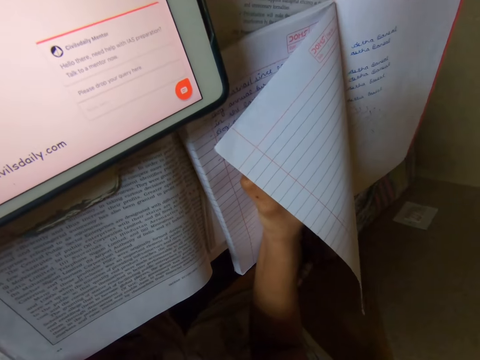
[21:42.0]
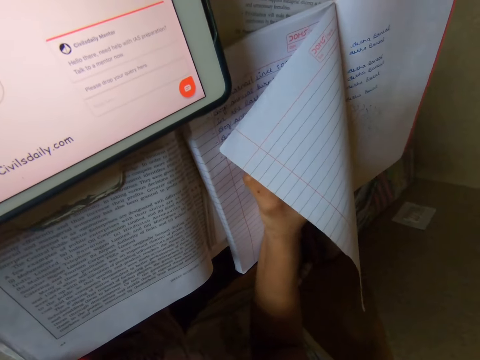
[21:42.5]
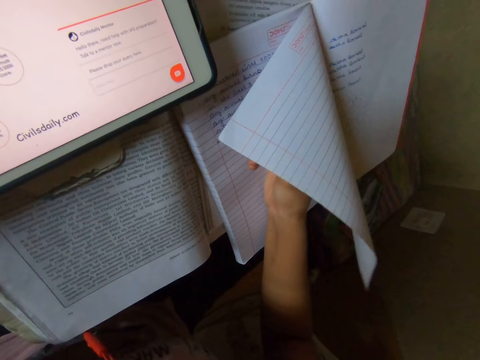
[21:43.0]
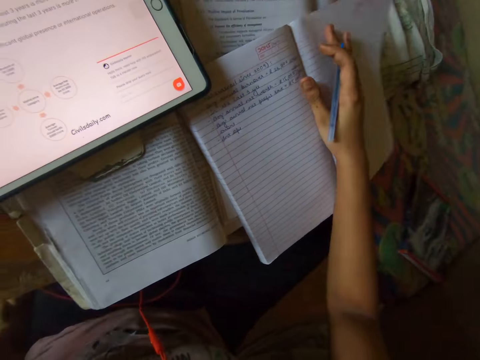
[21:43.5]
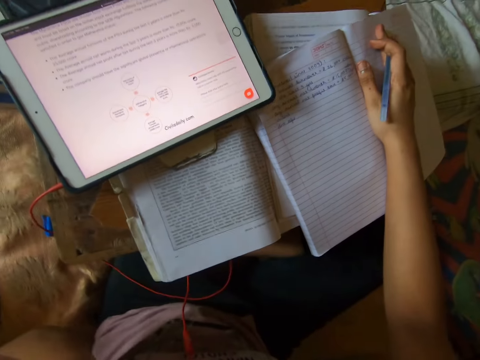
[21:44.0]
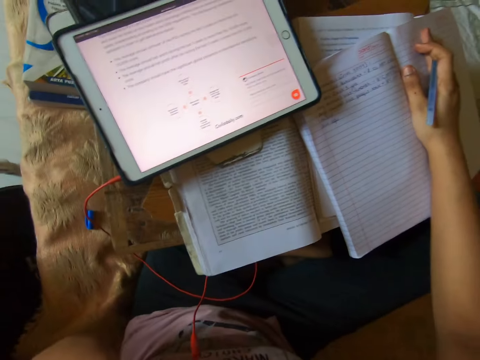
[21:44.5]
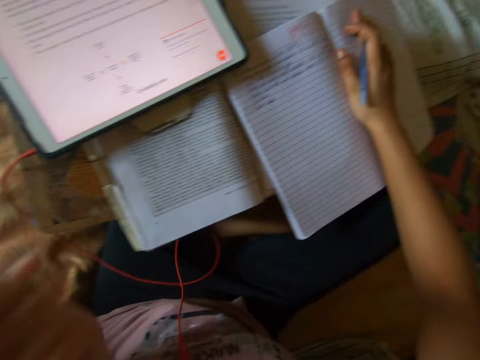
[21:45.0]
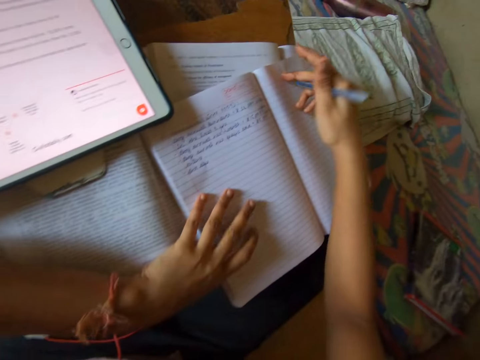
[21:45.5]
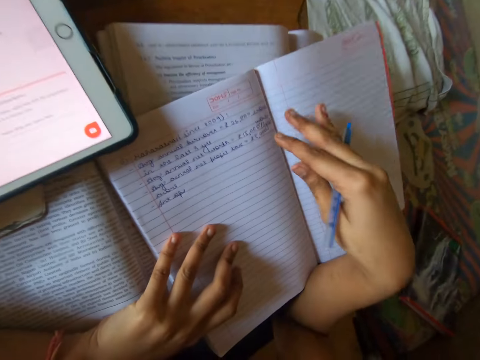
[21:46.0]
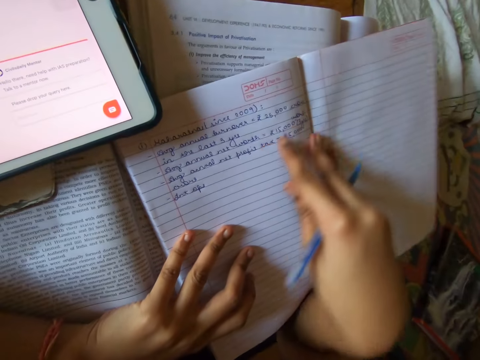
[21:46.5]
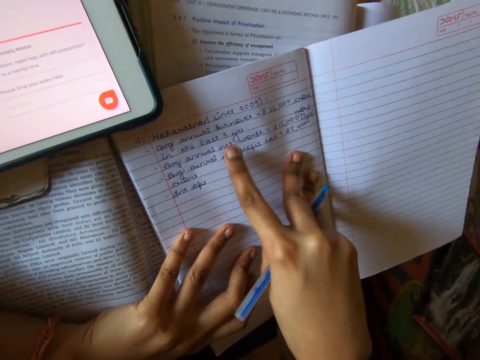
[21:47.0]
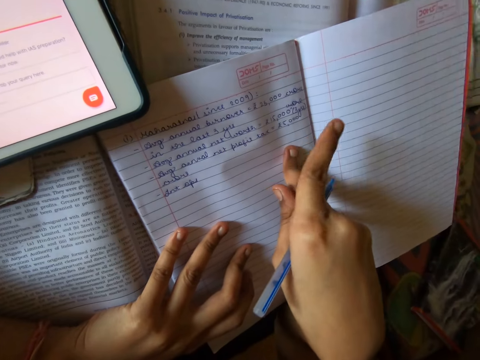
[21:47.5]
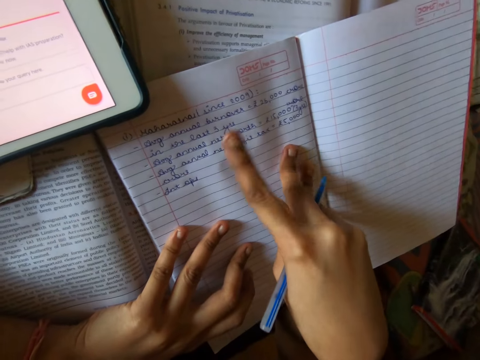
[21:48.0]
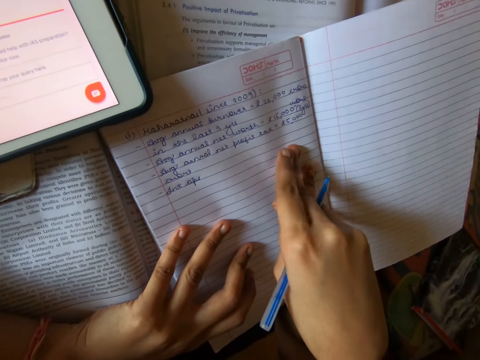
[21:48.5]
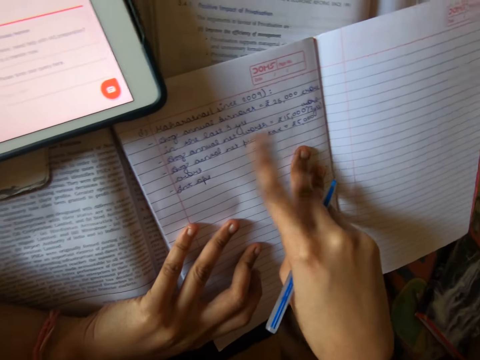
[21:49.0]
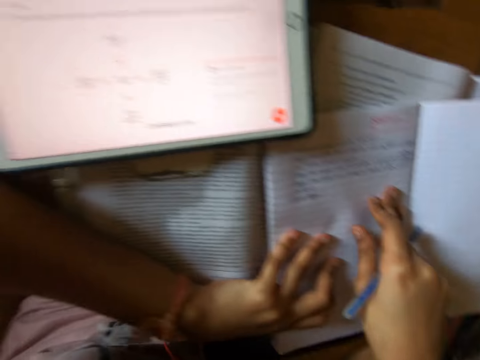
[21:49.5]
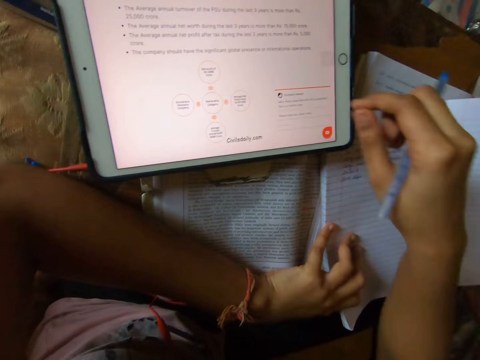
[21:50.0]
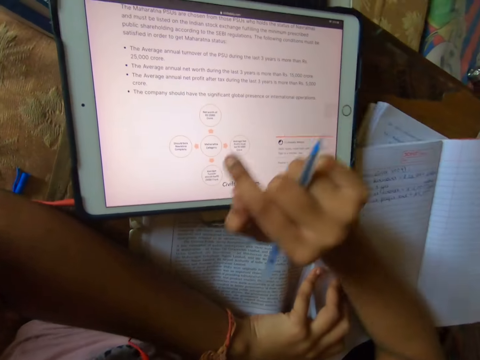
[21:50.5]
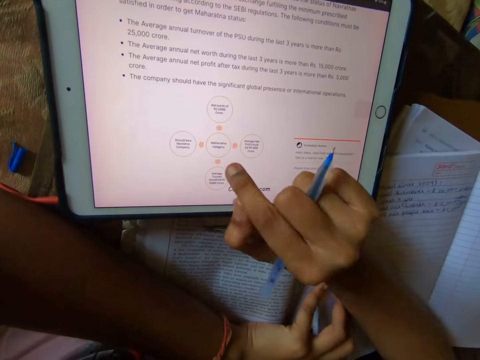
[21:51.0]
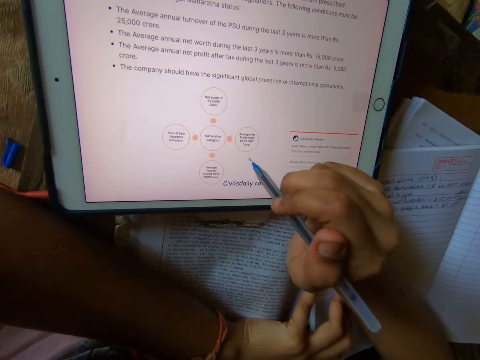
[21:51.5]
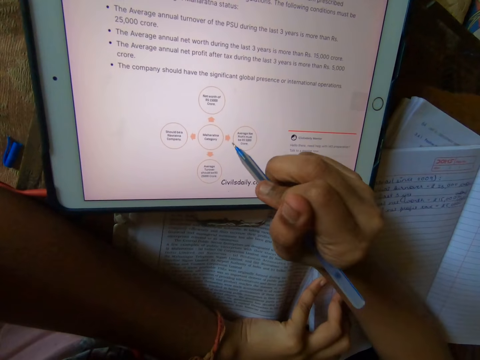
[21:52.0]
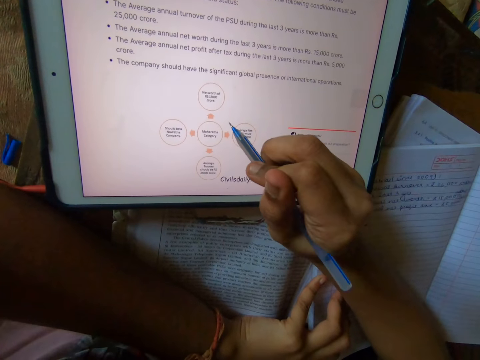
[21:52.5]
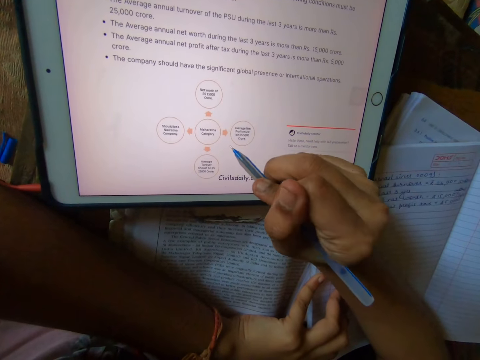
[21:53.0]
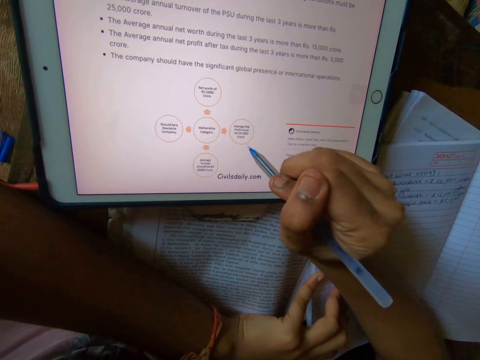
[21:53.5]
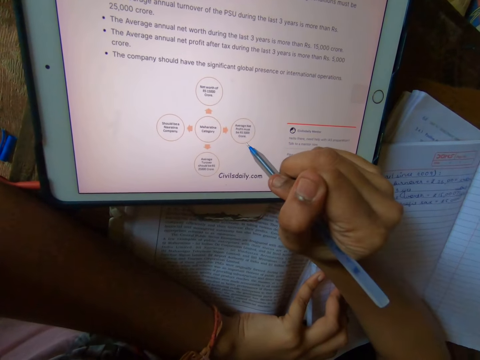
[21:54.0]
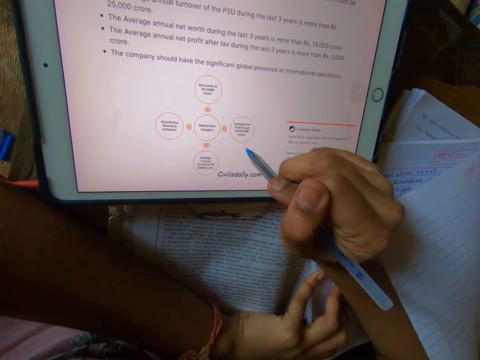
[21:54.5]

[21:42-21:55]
The camera wearer holds down the book pages. She places her left hand on the notebook. She reads through the notes. She examines the notes on the tablet. She gesticulates with the pen in her right hand.

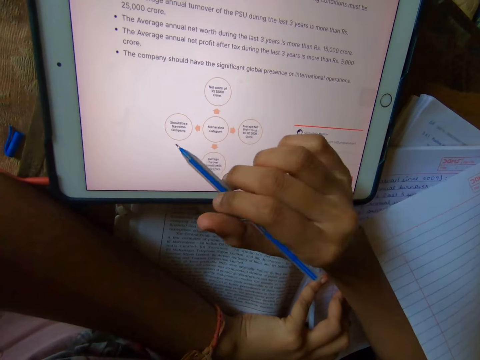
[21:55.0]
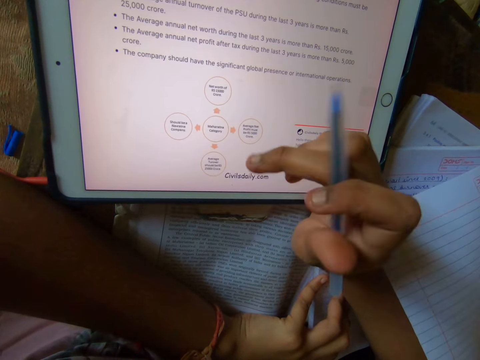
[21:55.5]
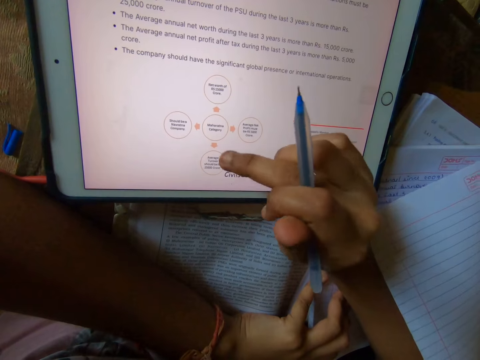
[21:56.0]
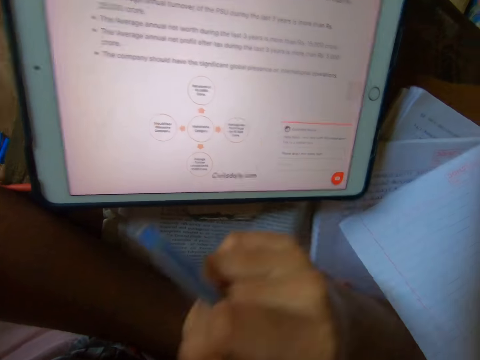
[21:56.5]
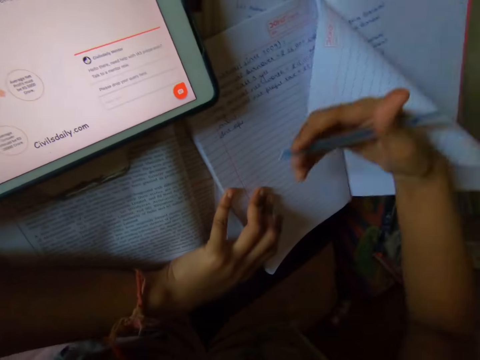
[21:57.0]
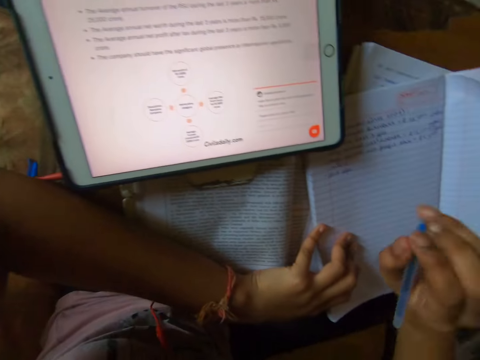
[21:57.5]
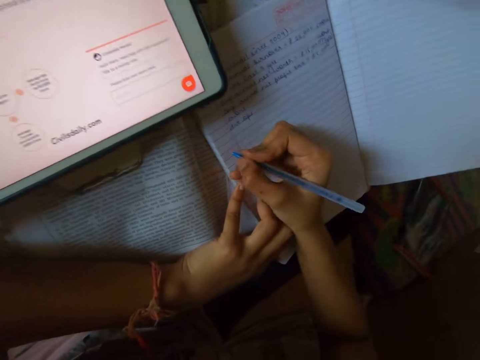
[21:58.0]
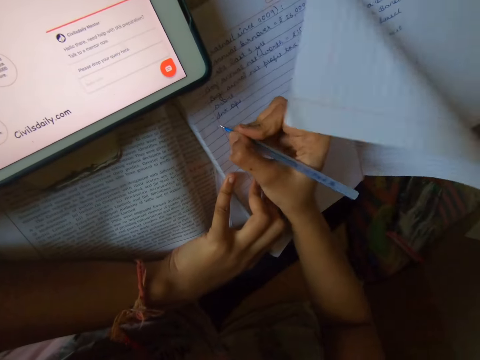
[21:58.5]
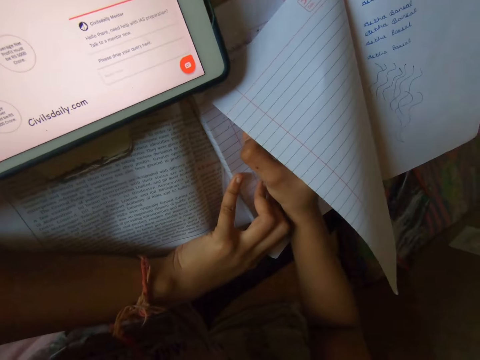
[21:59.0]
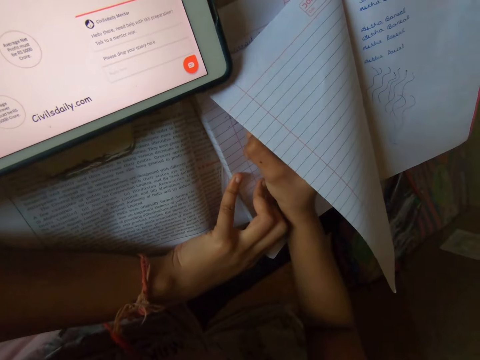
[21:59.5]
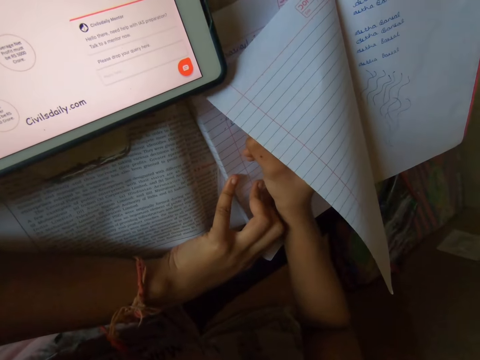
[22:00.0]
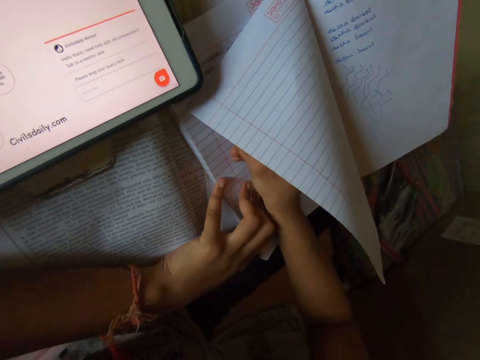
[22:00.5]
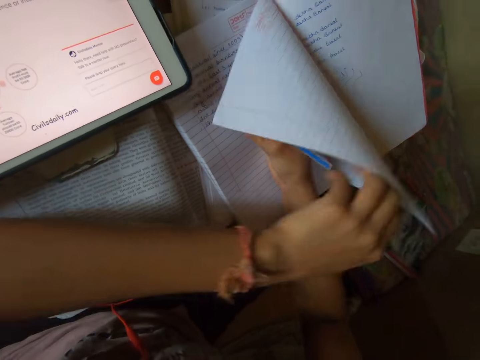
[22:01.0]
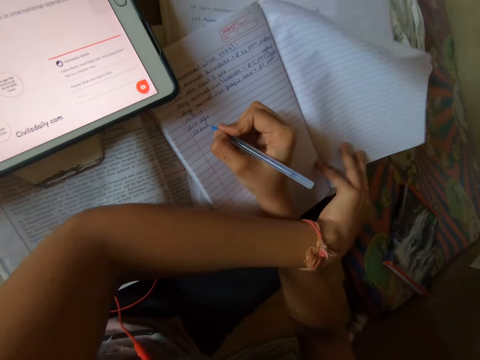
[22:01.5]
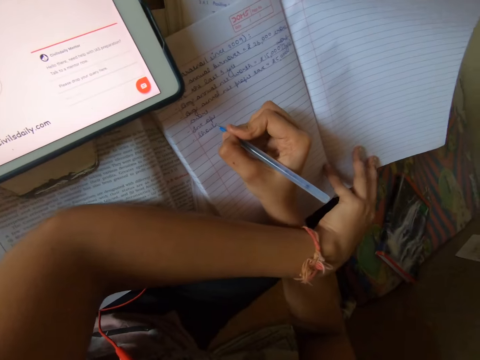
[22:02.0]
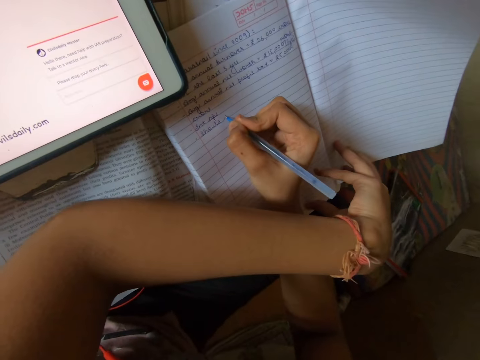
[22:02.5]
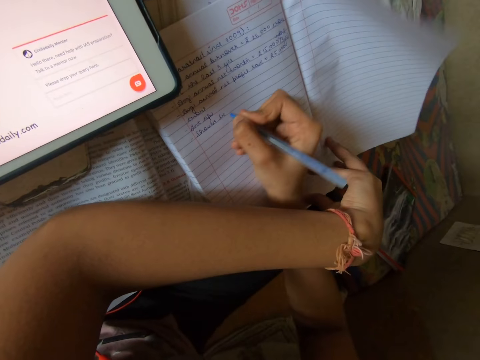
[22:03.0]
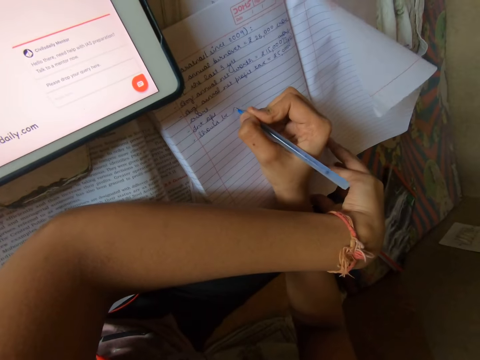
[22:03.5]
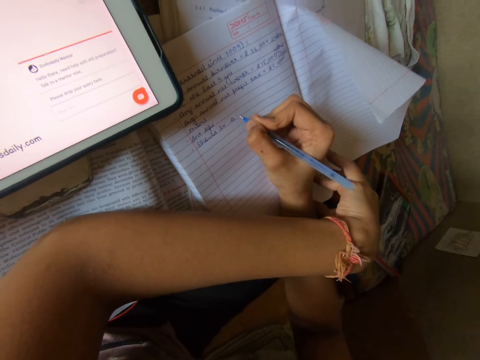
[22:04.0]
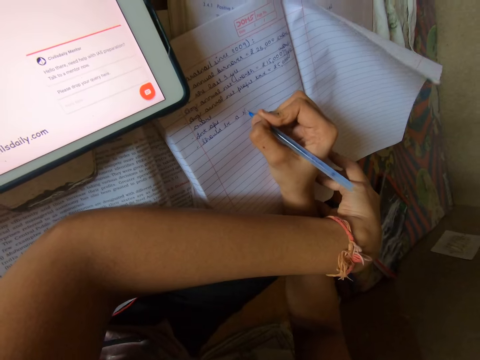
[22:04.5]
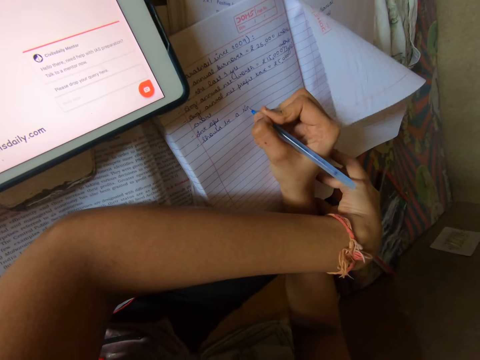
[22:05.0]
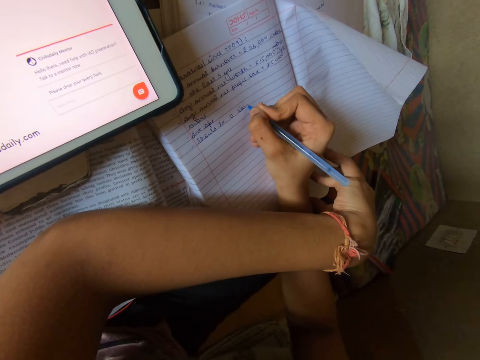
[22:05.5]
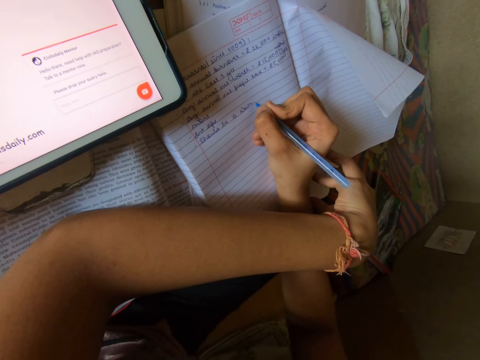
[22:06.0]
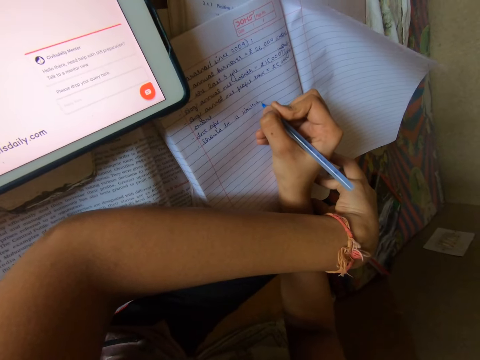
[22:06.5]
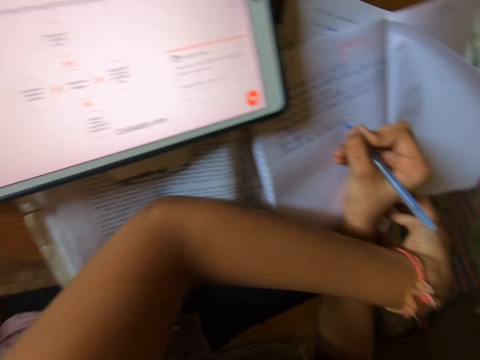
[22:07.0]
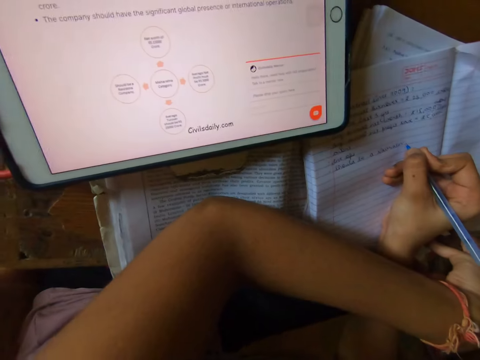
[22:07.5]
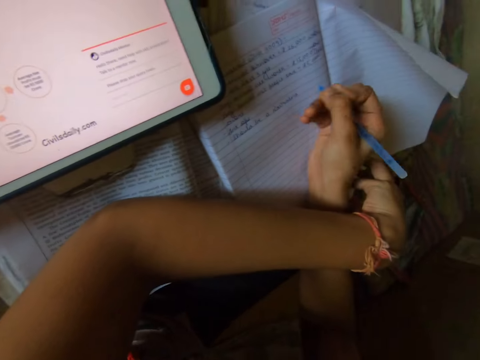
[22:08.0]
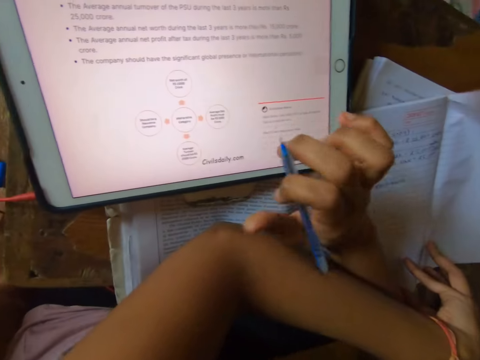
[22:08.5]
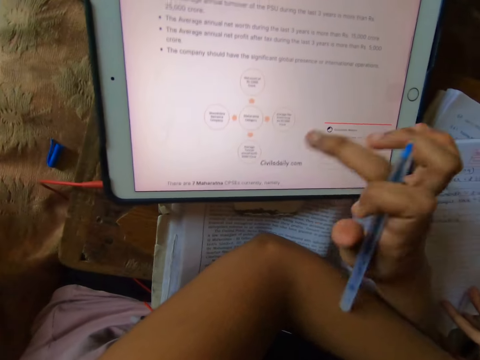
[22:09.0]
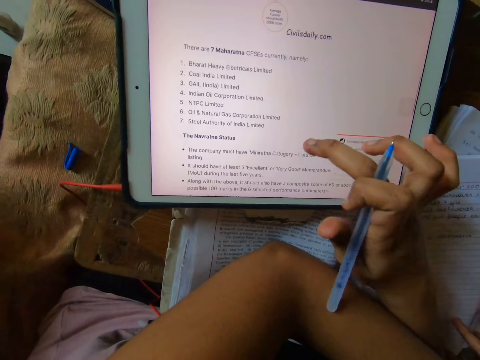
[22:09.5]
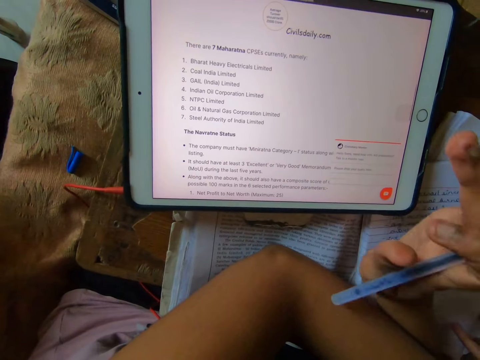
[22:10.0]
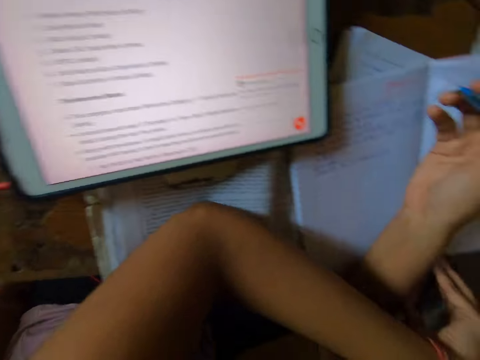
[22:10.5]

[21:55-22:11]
The camera wearer pushes down the book page. She writes on the notebook with the pen in her right hand. She holds down the book pages. She adjusts the notebook with her left hand. She scrolls up the tablet.
